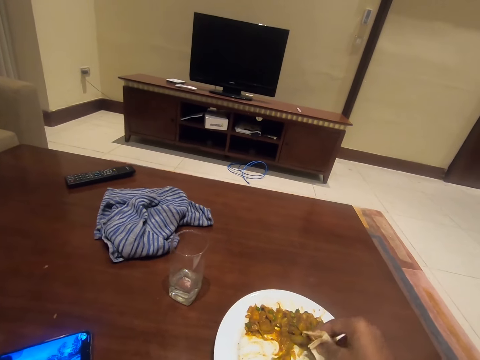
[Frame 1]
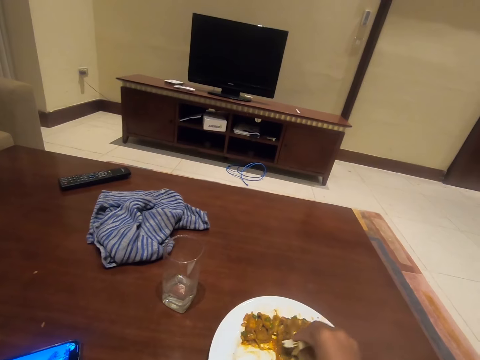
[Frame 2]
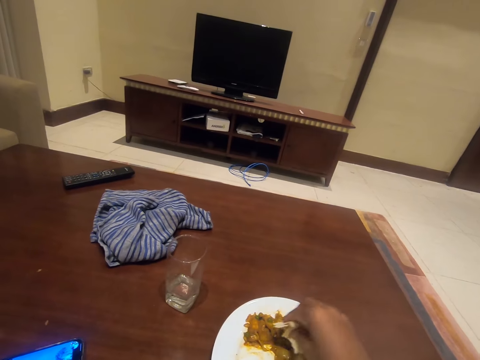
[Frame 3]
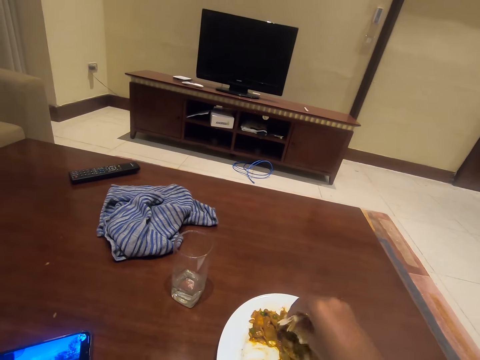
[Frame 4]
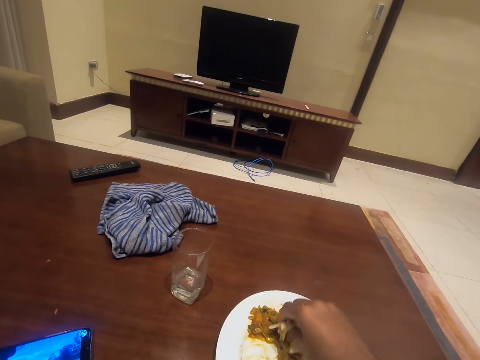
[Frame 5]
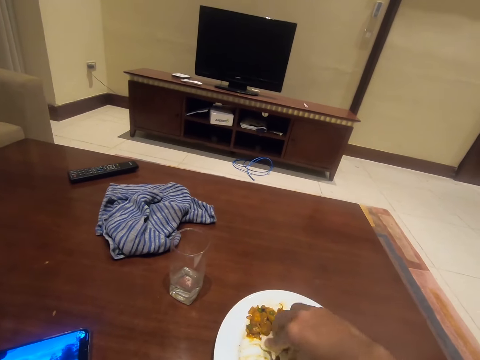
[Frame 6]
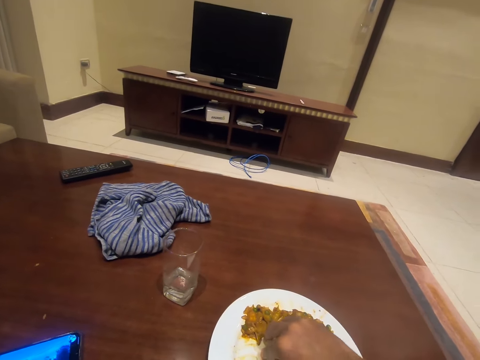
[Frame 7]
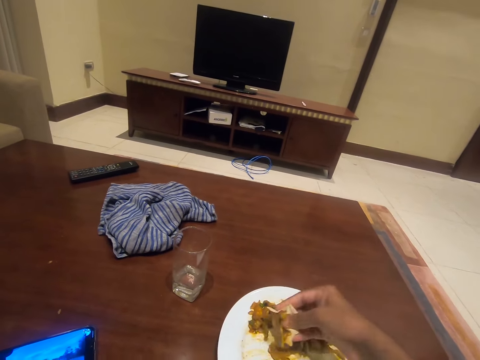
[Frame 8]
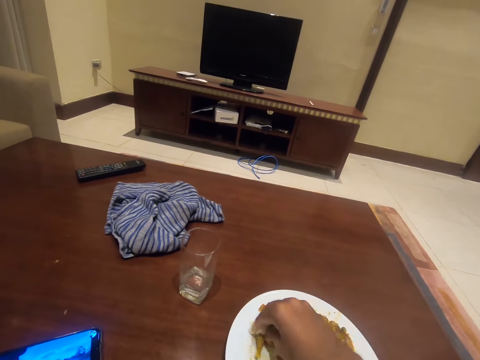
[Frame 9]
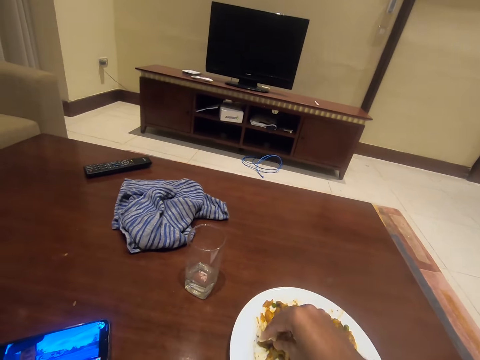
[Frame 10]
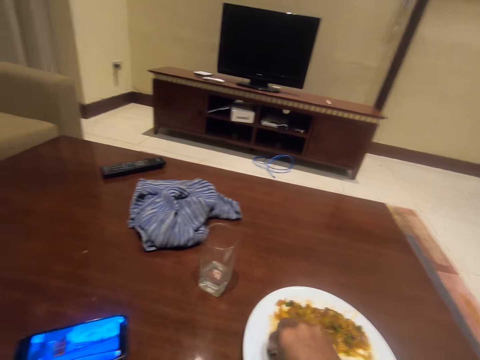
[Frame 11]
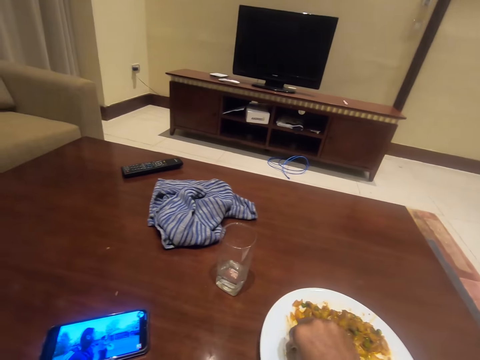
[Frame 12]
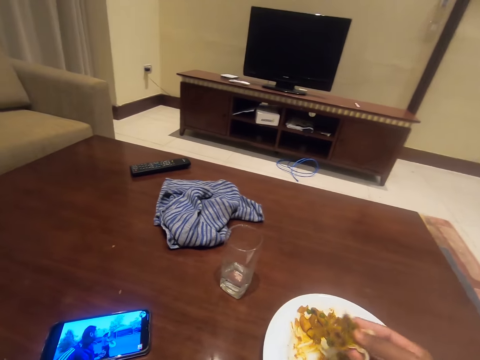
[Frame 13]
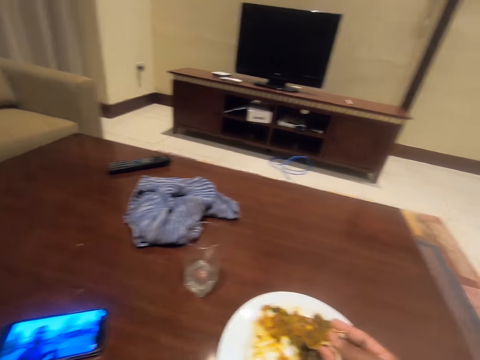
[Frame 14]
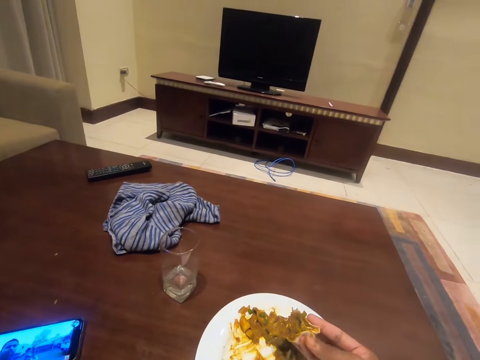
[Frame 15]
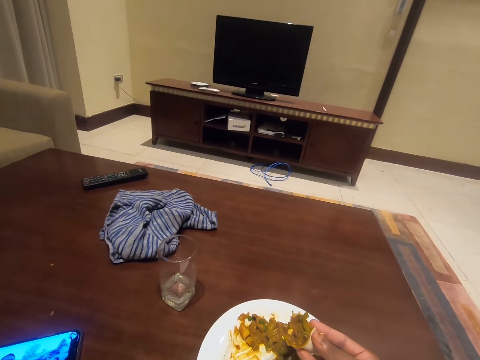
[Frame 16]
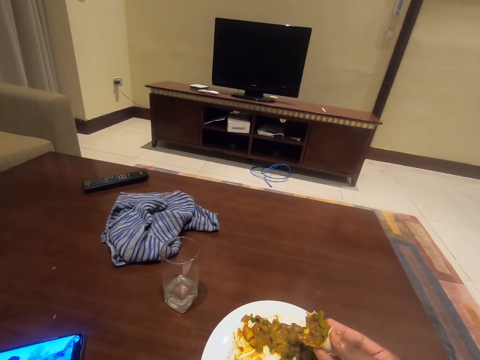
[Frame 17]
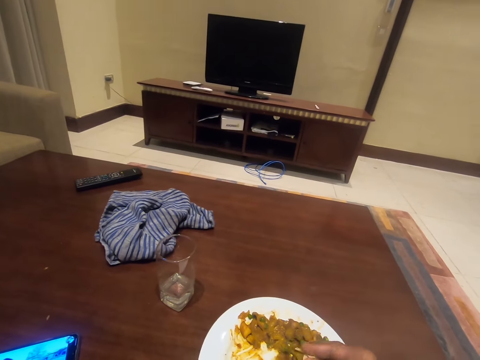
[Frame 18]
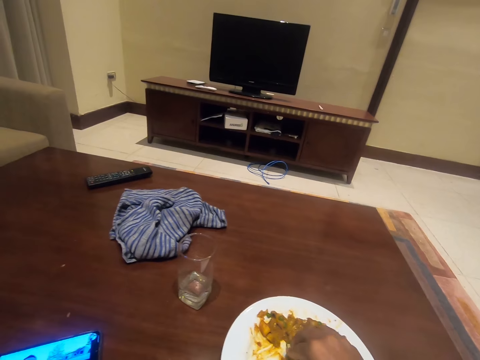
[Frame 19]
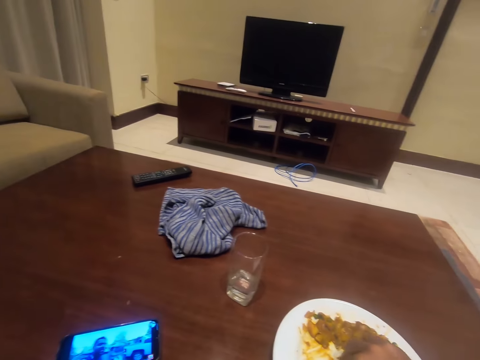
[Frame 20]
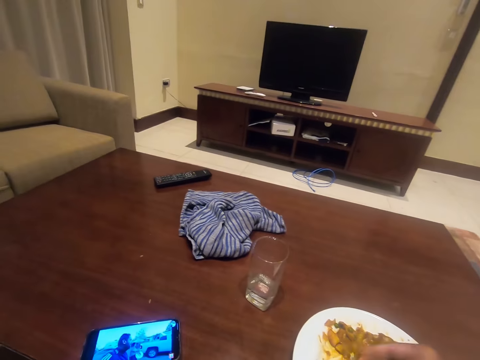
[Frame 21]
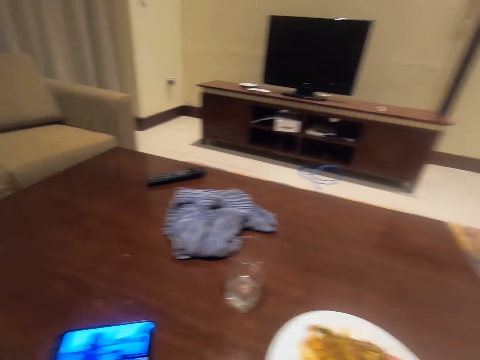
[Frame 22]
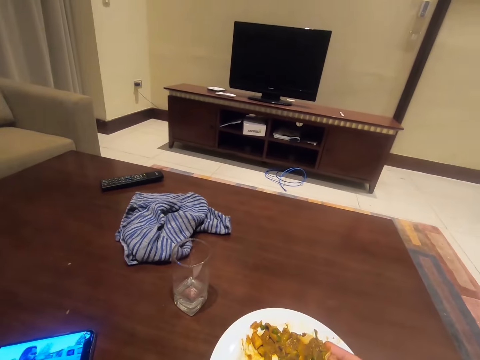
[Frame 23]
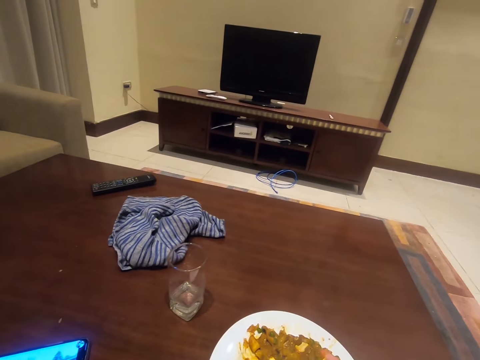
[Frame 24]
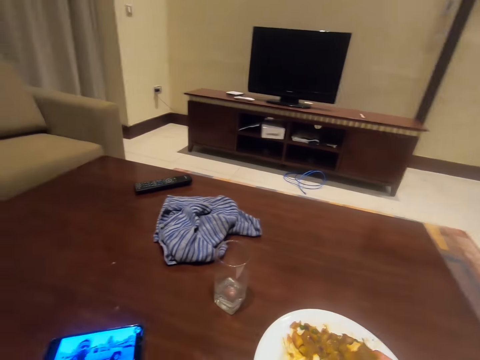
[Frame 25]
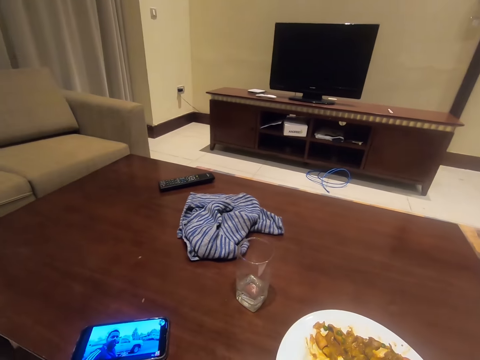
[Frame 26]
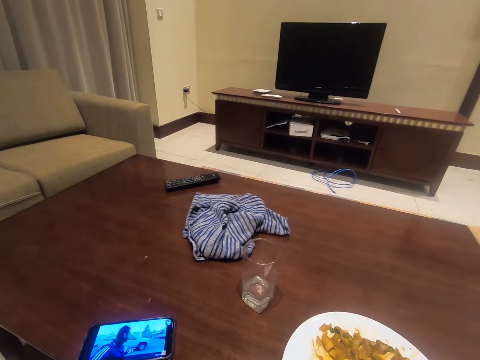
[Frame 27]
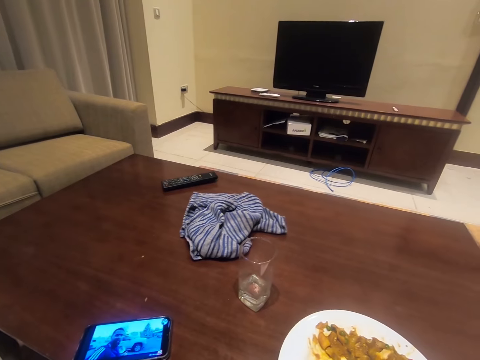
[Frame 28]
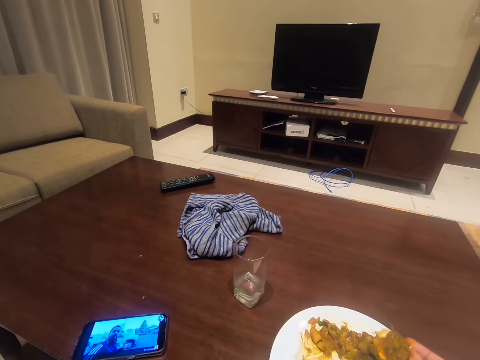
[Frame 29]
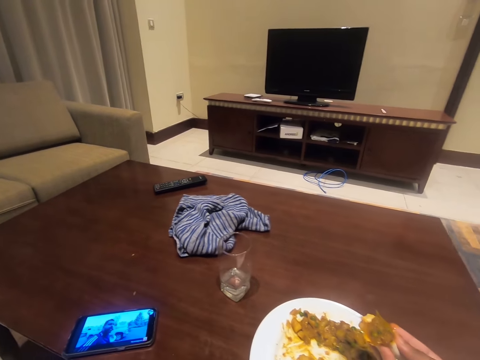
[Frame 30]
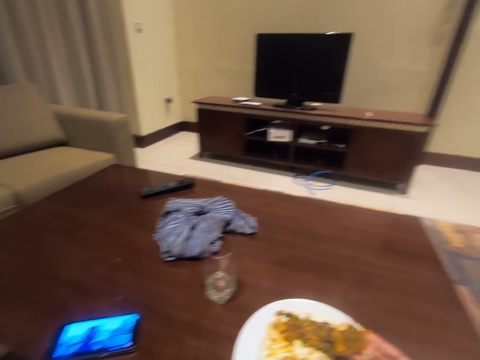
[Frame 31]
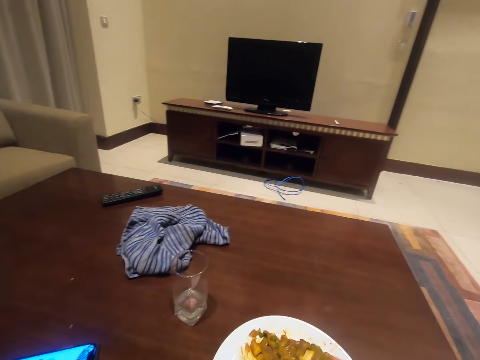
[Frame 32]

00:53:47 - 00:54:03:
The camera wearer touches the food on the plate with a hand. They take the food from the plate with a hand. They look at the food on the hand. They look at the phone. They touch the food with a hand on the plate. They look at the phone. They hold the food with a hand.

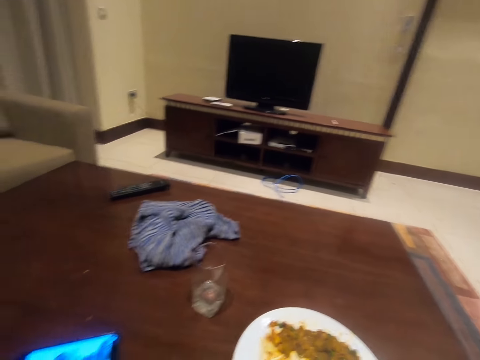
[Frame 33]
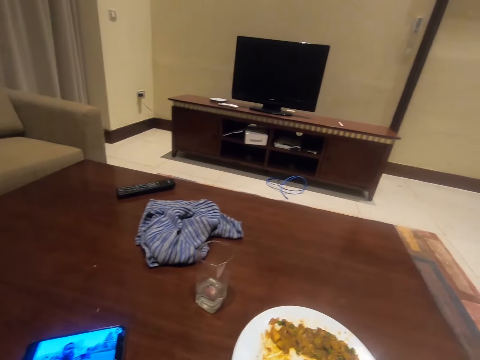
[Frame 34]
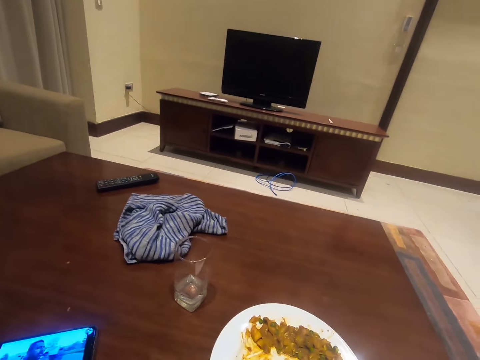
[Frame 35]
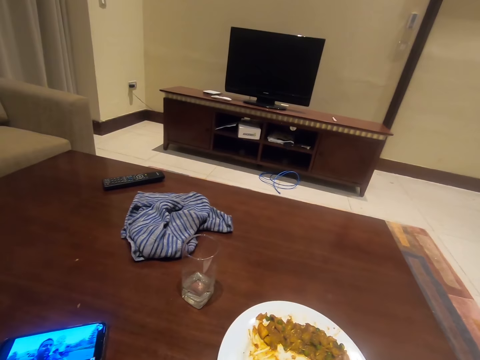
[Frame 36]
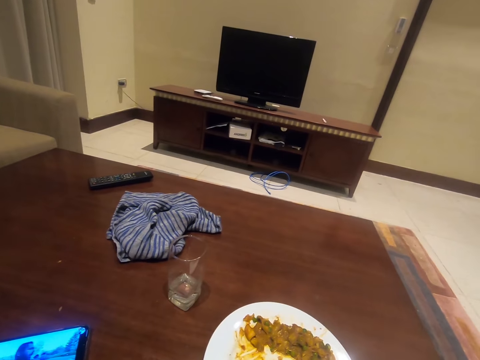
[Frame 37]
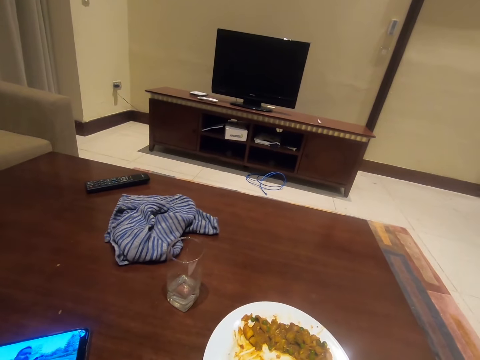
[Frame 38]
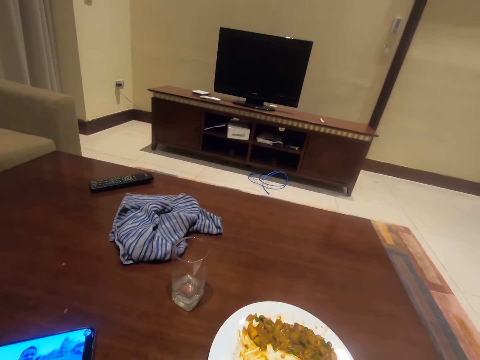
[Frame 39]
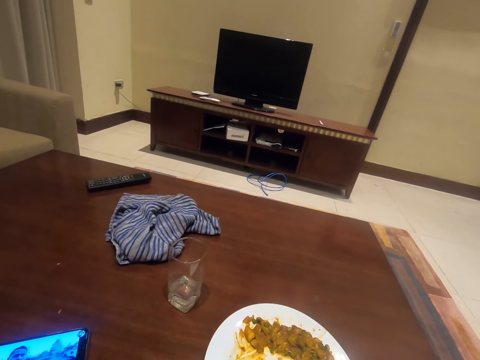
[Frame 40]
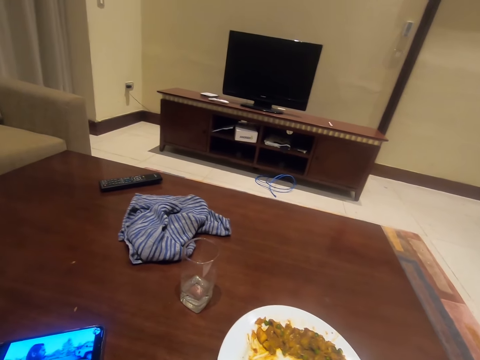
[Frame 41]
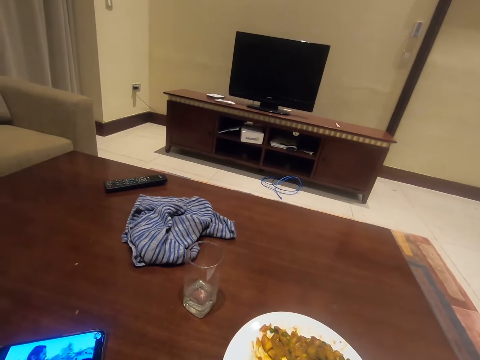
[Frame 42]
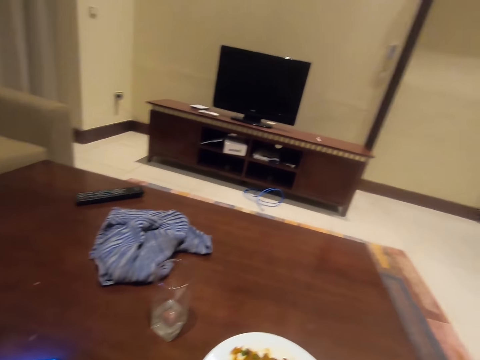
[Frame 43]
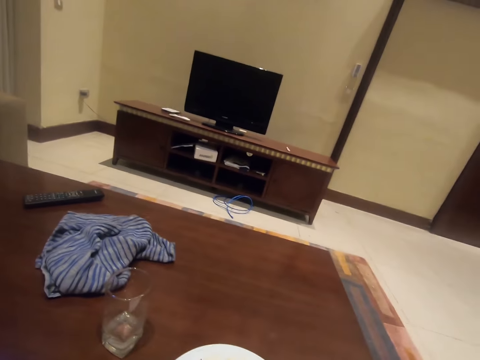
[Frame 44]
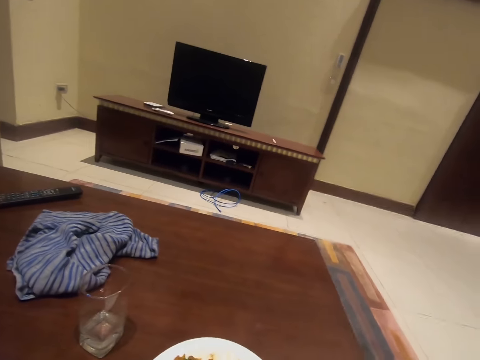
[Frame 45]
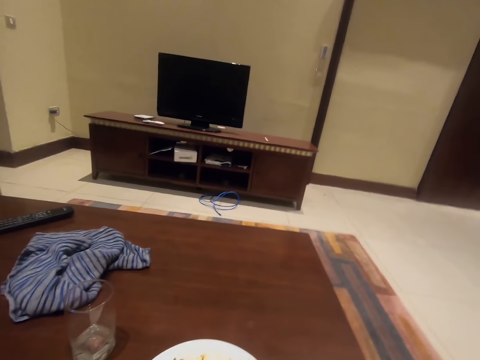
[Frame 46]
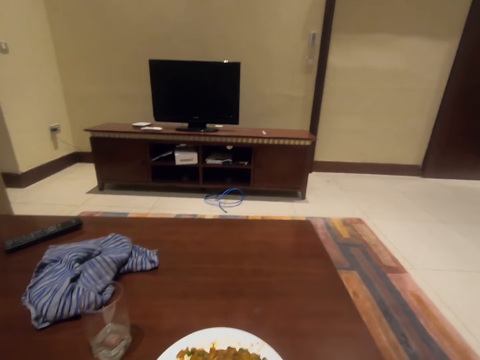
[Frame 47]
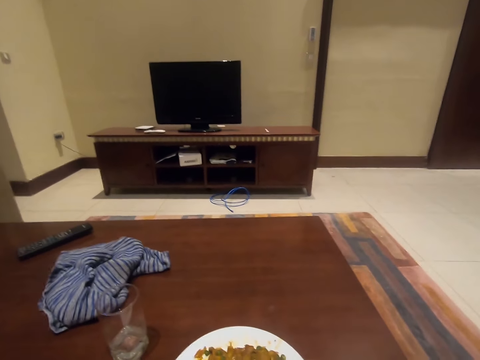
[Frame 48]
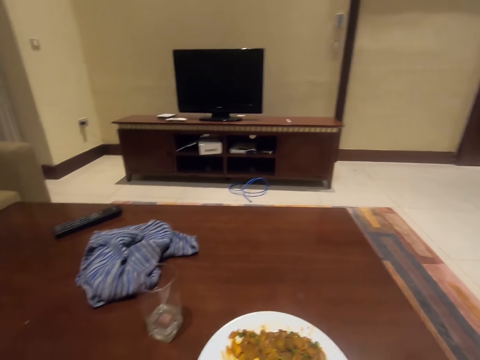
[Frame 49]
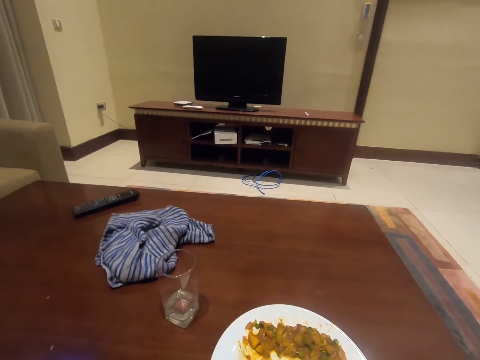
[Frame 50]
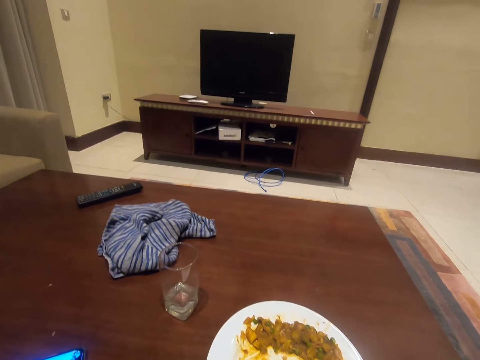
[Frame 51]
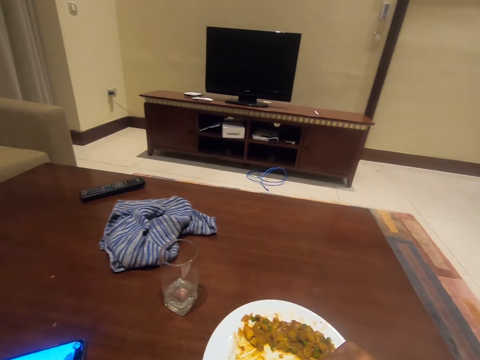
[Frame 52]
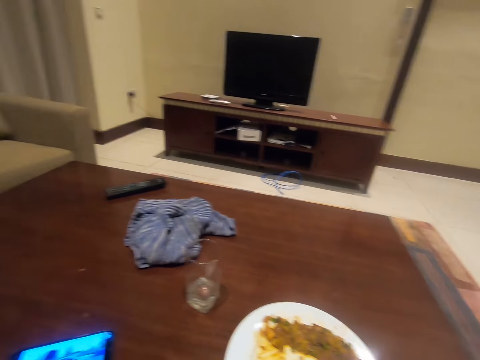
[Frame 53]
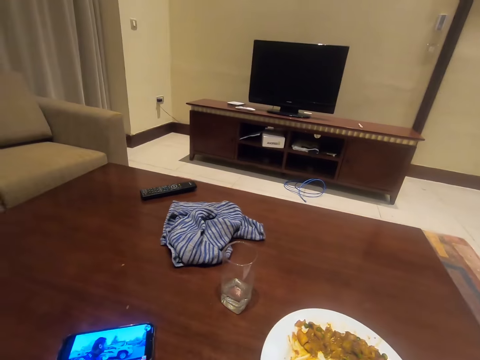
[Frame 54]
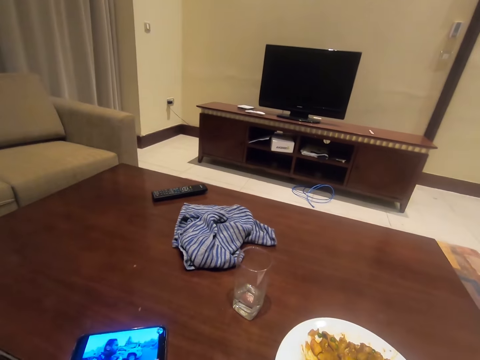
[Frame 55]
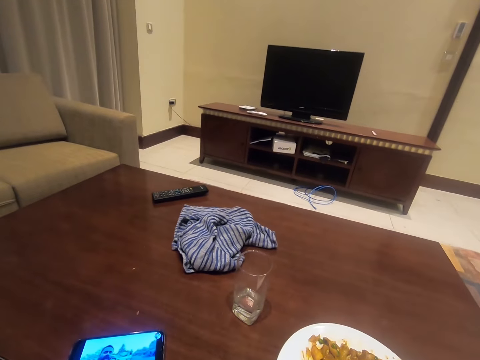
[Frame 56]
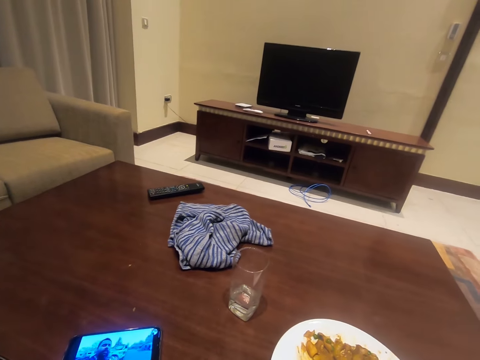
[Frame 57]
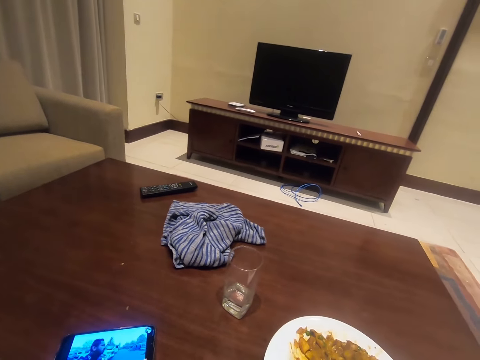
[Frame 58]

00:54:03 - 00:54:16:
The camera wearer looks at the phone. They look around. They look at the phone.
